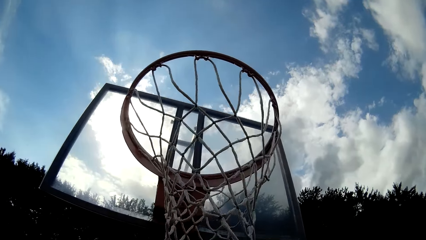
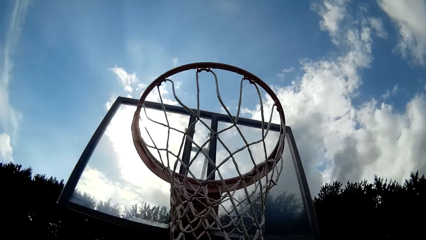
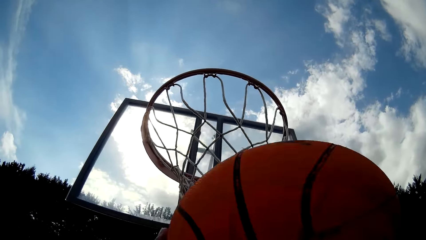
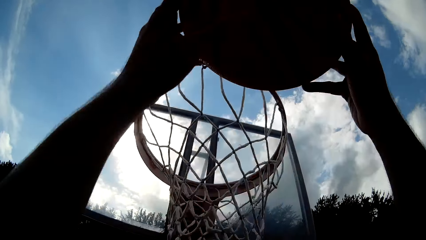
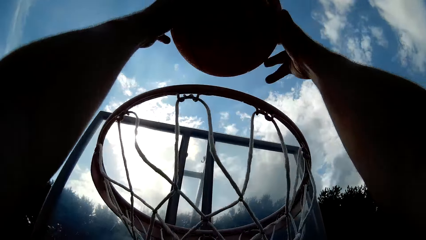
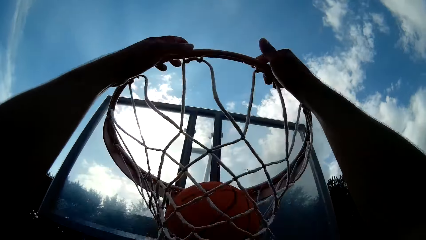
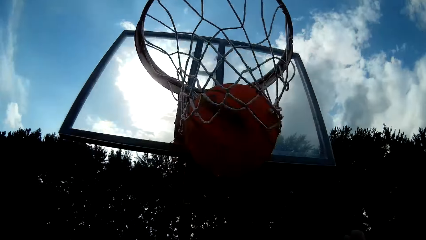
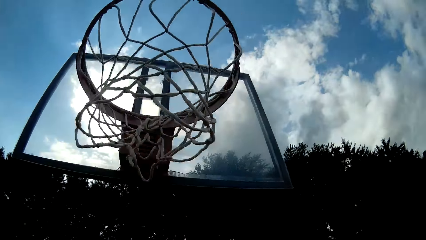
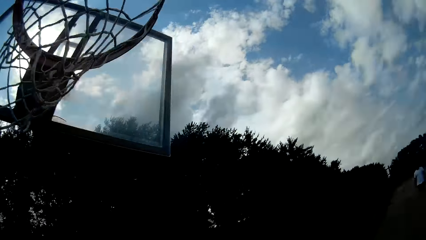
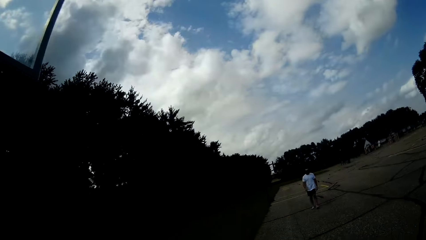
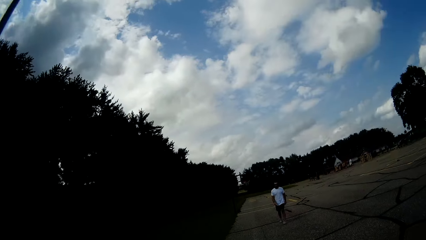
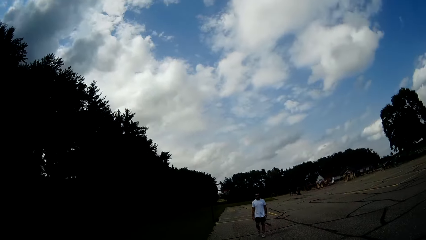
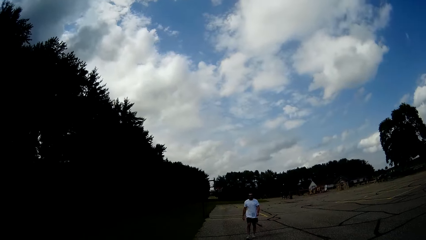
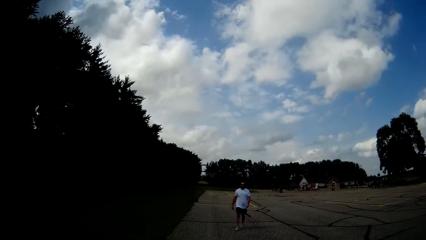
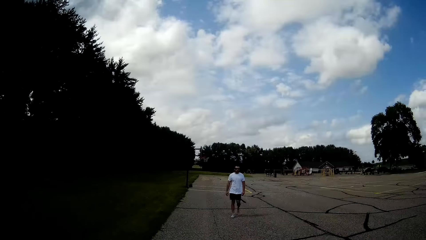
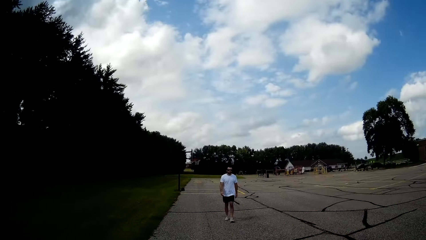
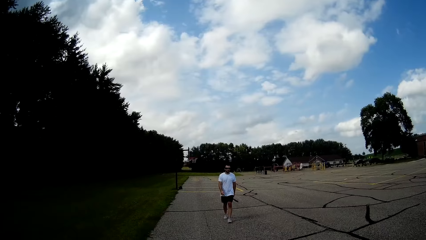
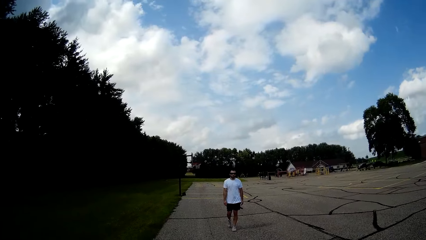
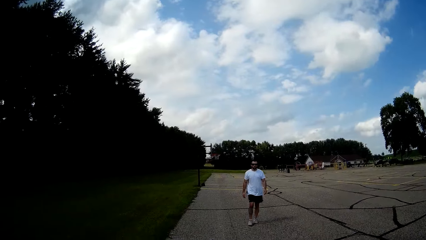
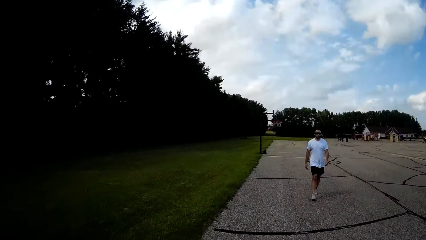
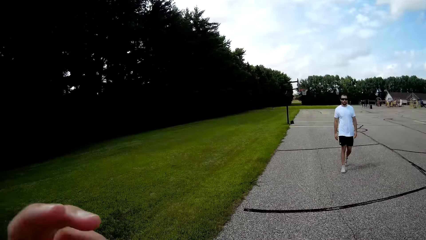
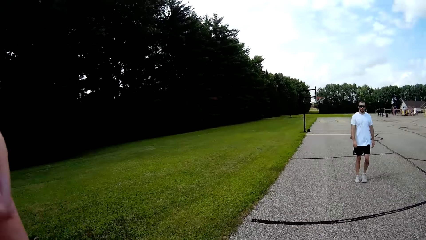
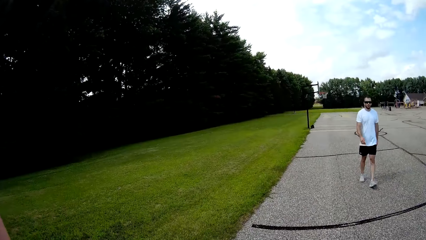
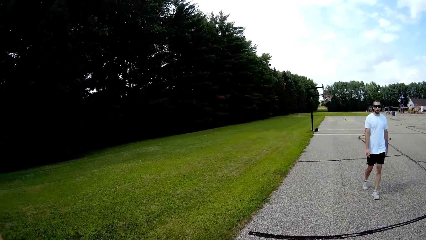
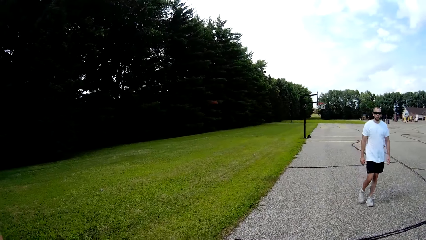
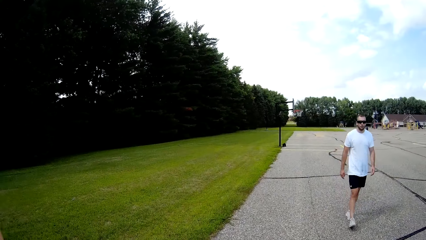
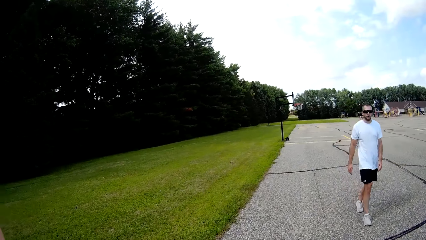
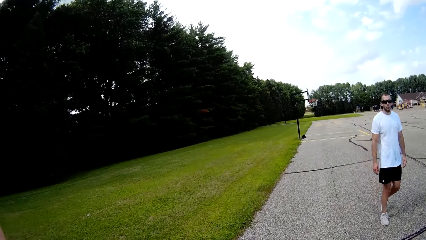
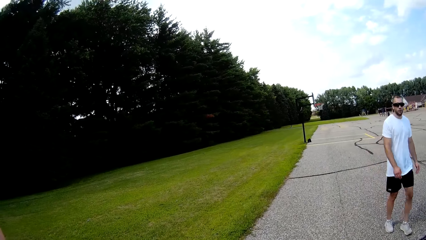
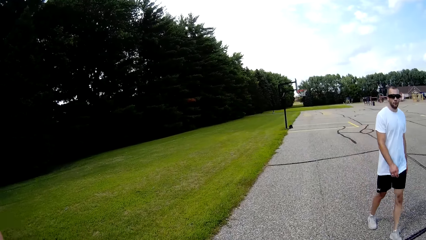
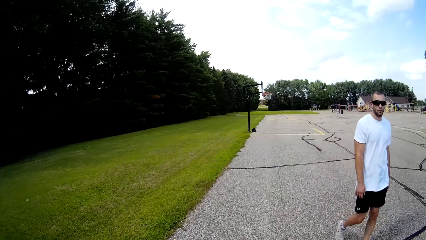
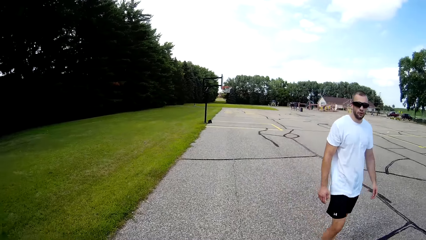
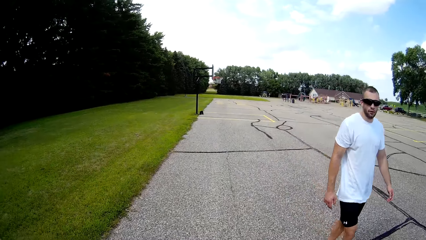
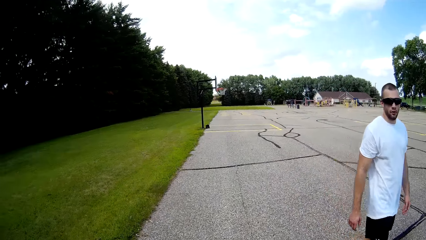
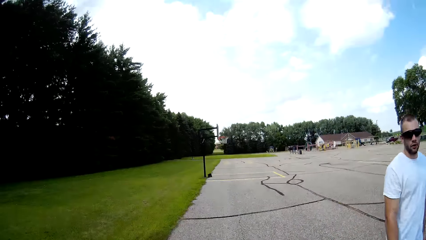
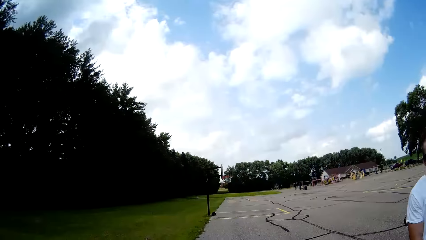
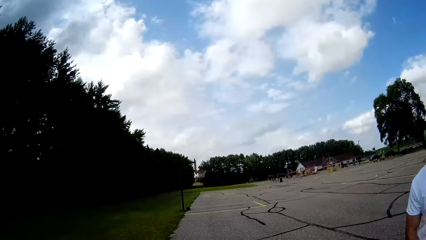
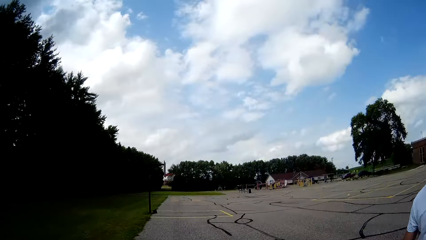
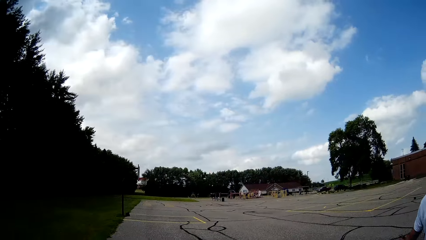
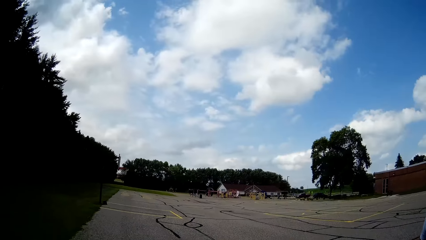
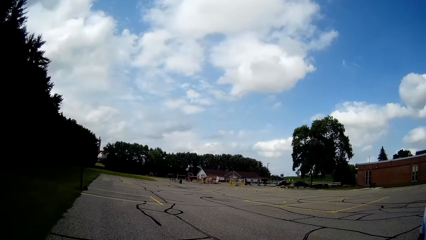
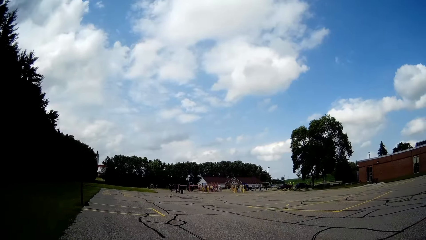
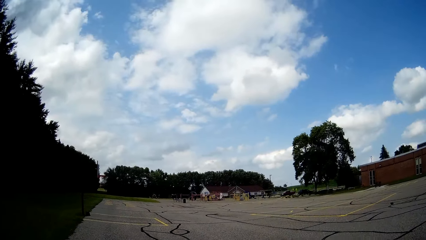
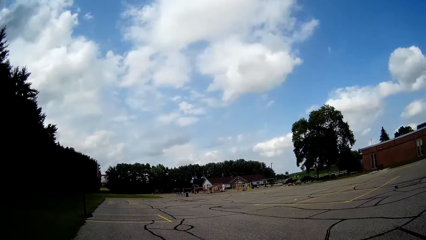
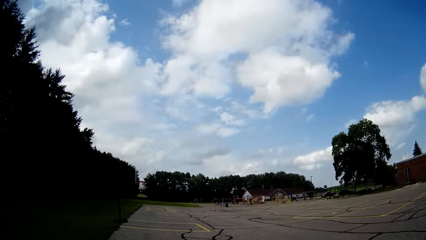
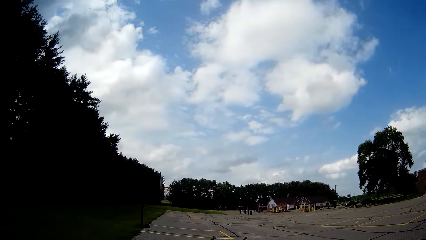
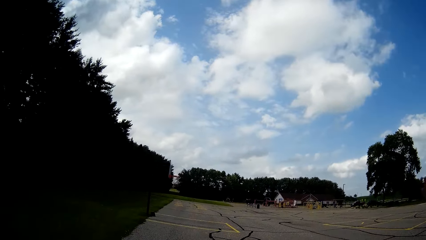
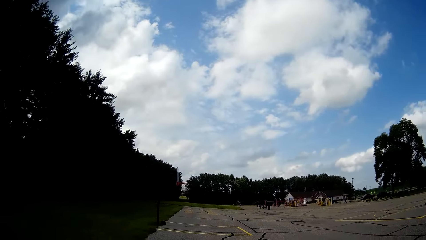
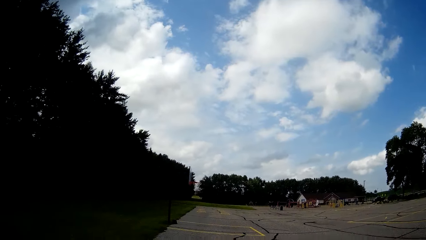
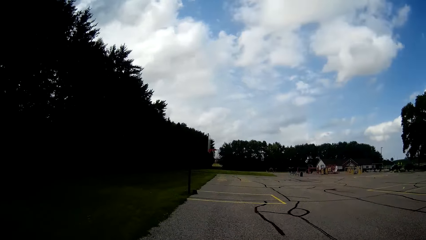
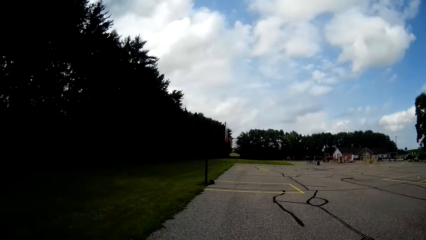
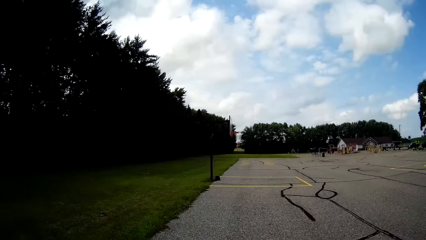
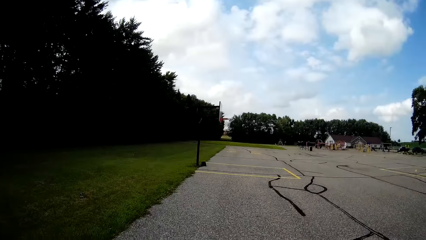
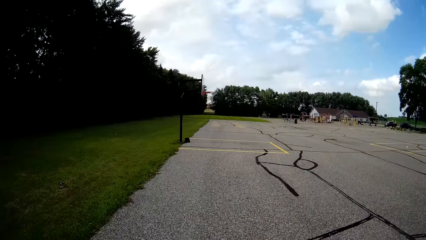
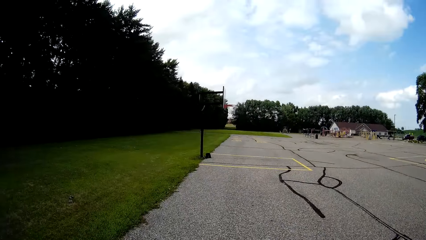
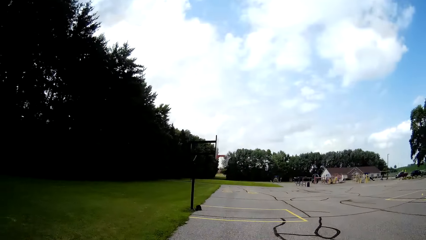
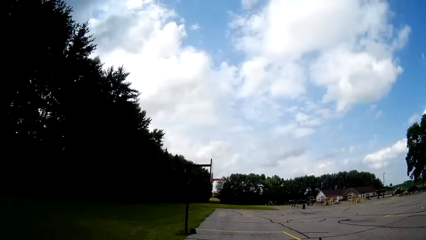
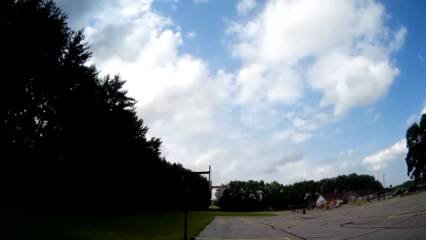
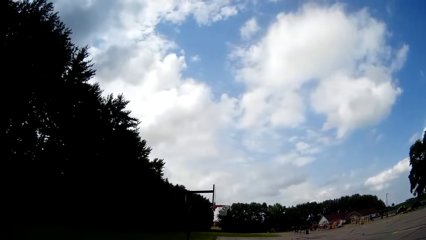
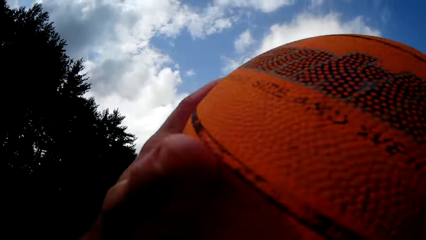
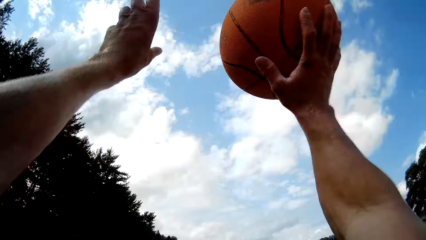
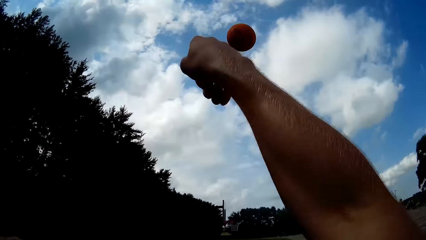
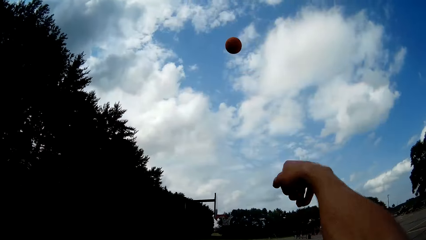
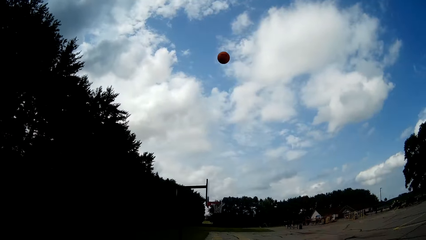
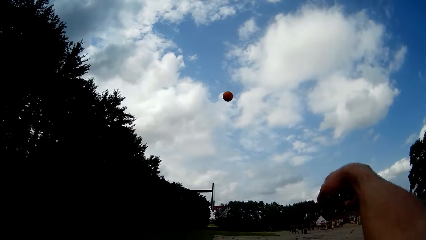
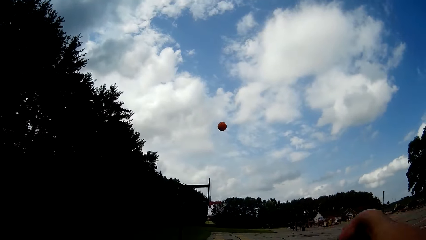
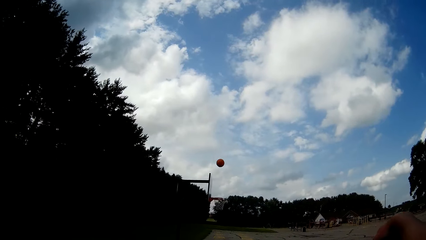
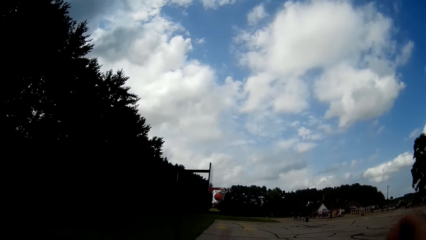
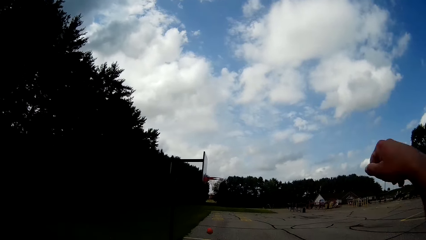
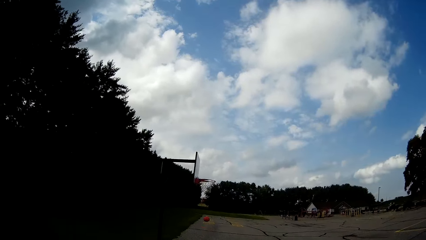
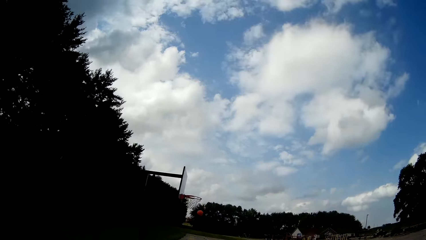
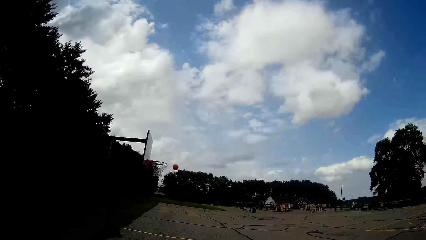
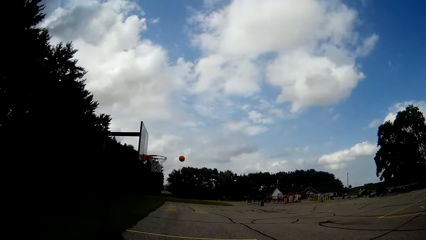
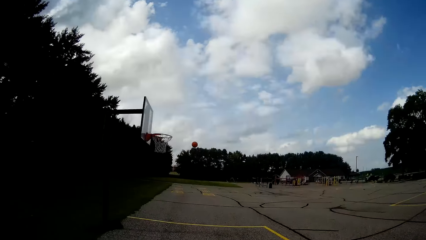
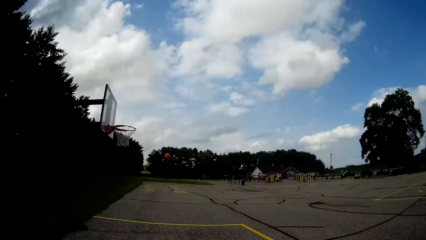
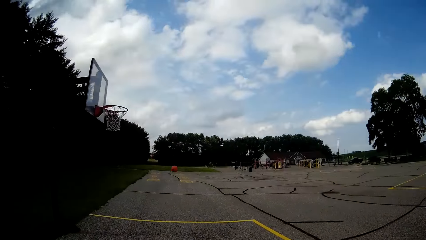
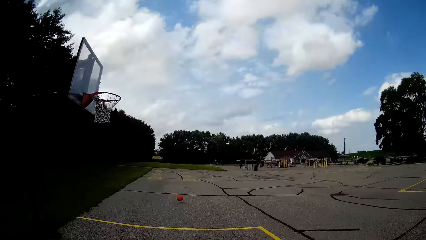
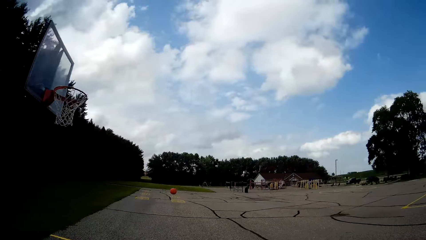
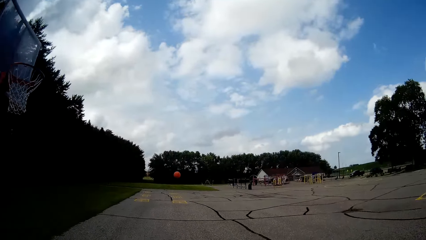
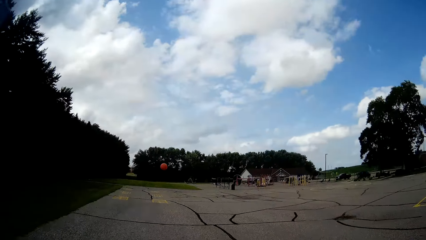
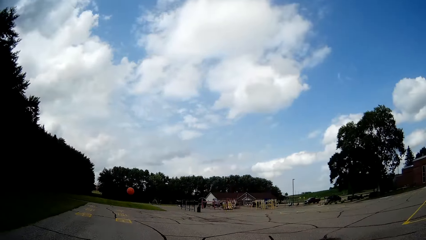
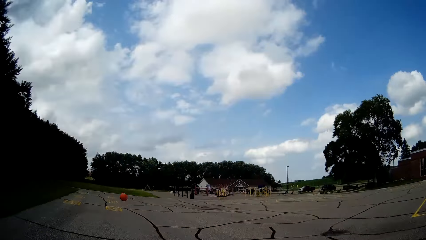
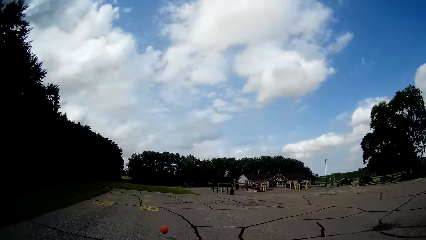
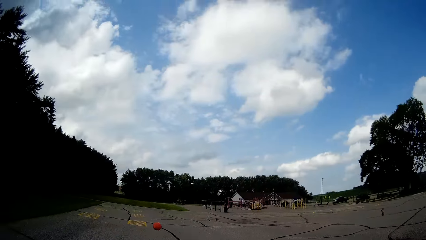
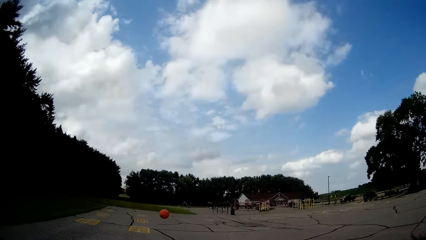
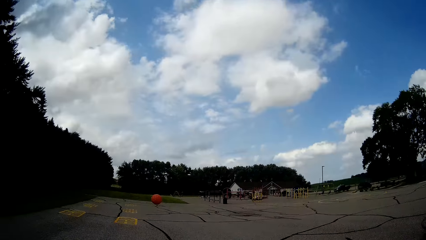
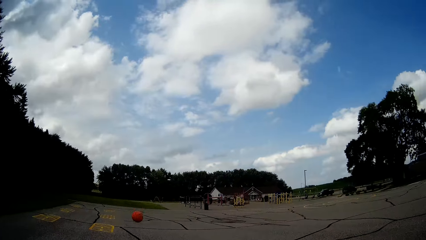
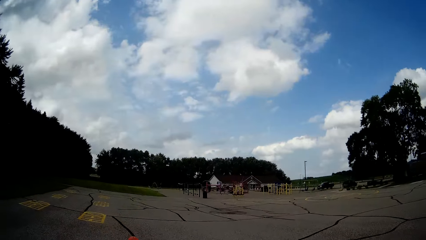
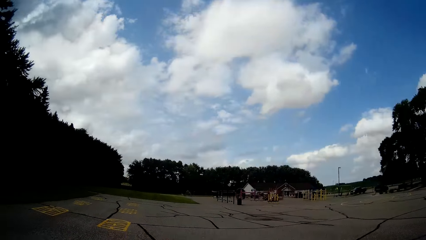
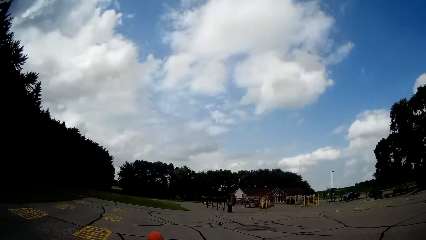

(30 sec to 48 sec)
The camera wearer throws the basketball in the rim with his hands. A man walks towards the camera wearer. The camera wearer bounces the basketball on the floor with his hands. He throws the basketball toward a second rim with his left hand. He runs after the ball.
